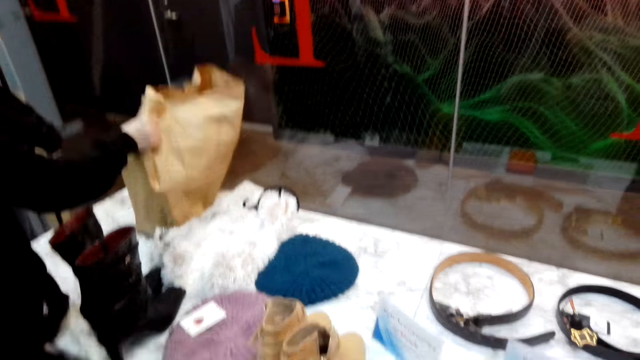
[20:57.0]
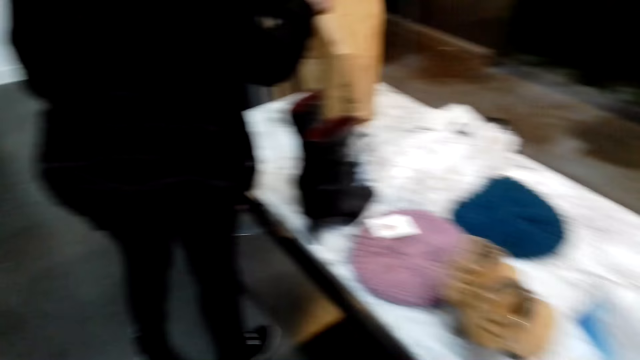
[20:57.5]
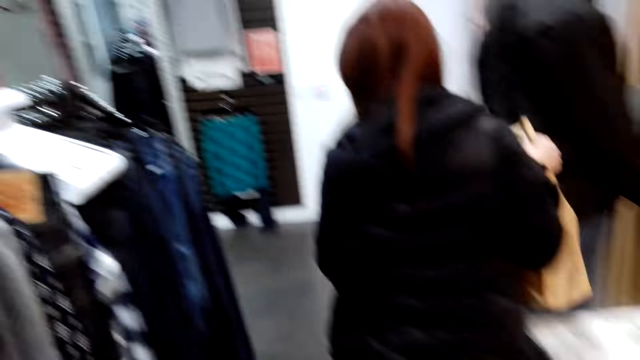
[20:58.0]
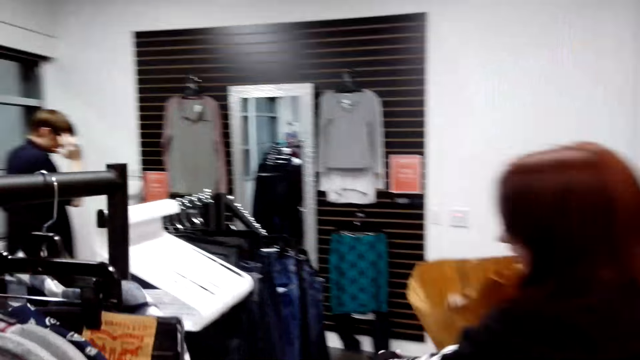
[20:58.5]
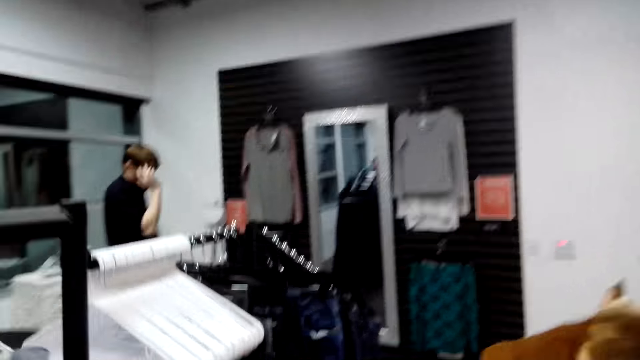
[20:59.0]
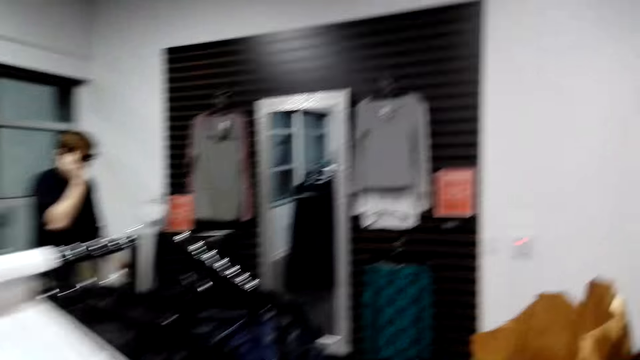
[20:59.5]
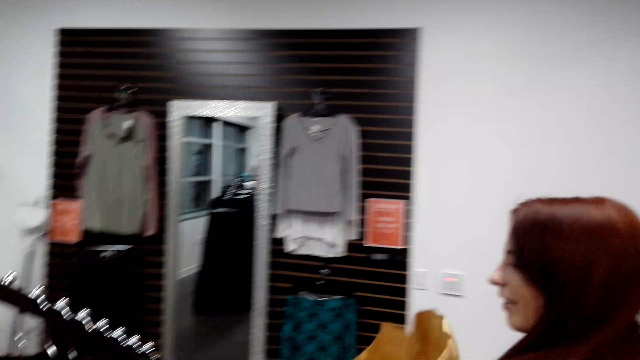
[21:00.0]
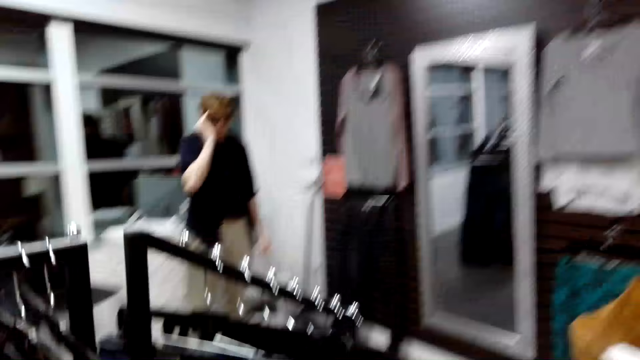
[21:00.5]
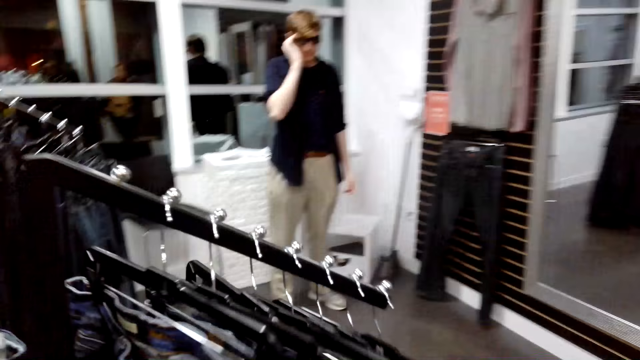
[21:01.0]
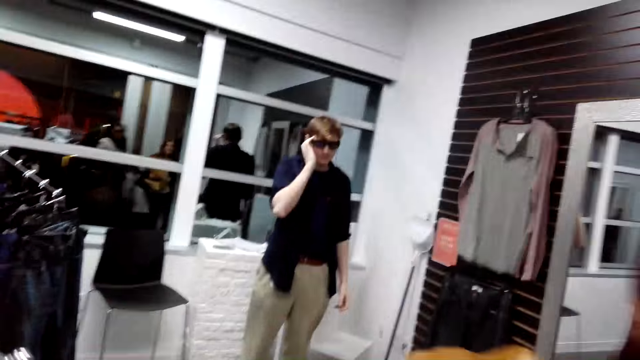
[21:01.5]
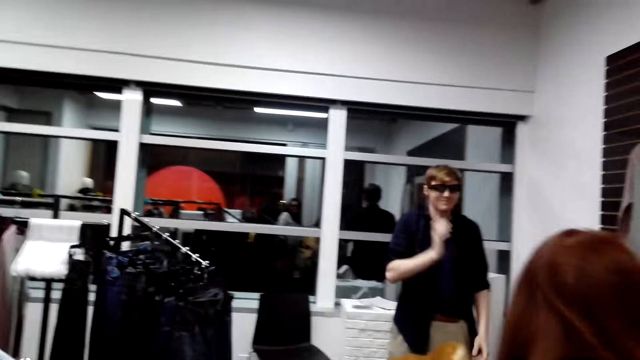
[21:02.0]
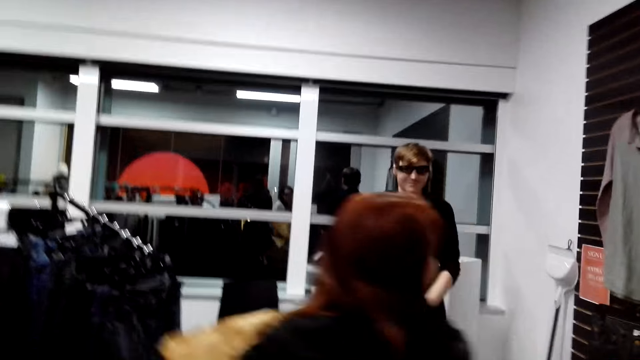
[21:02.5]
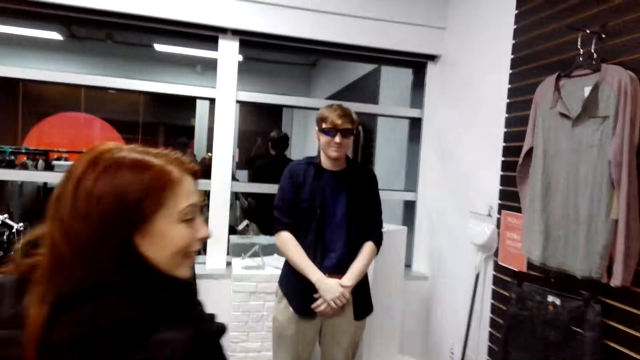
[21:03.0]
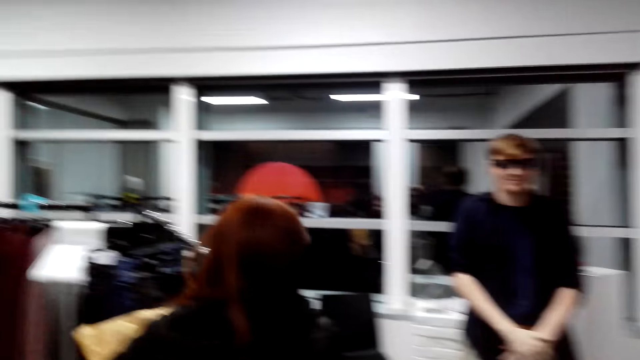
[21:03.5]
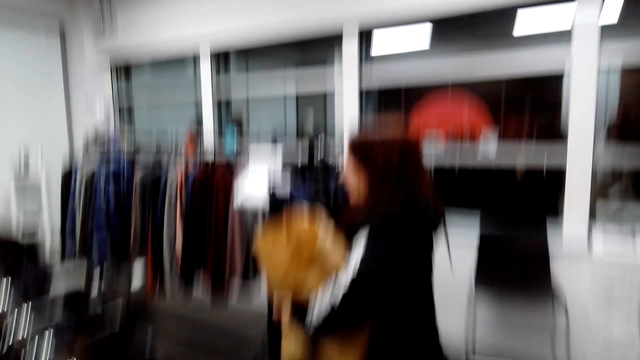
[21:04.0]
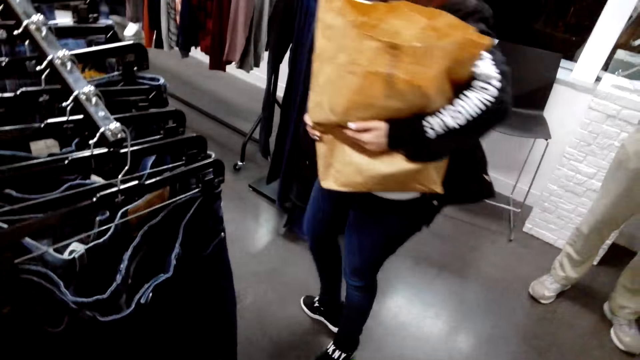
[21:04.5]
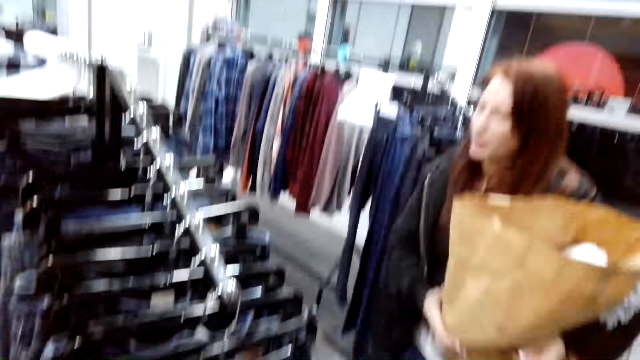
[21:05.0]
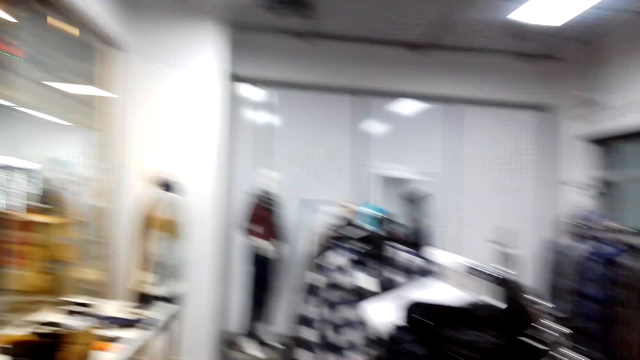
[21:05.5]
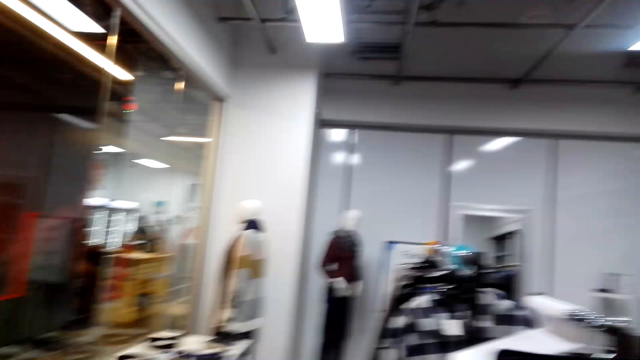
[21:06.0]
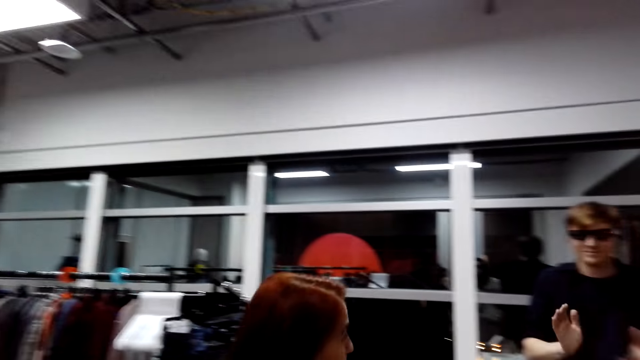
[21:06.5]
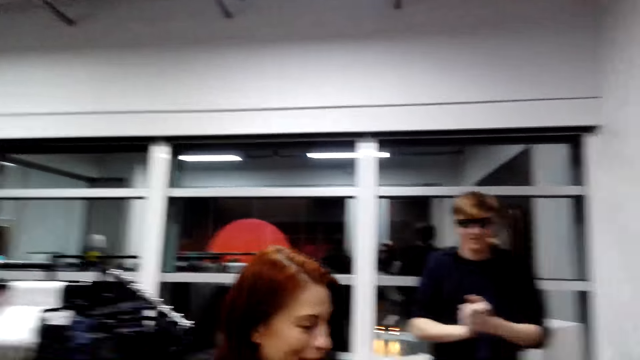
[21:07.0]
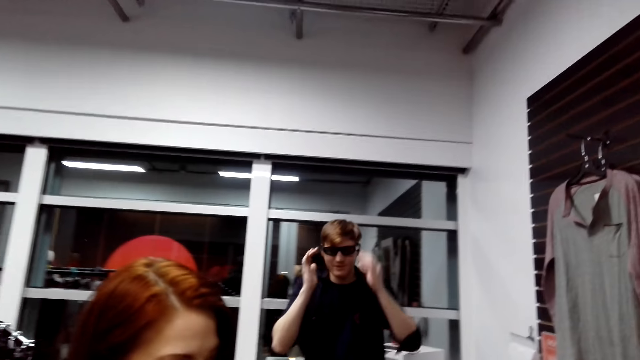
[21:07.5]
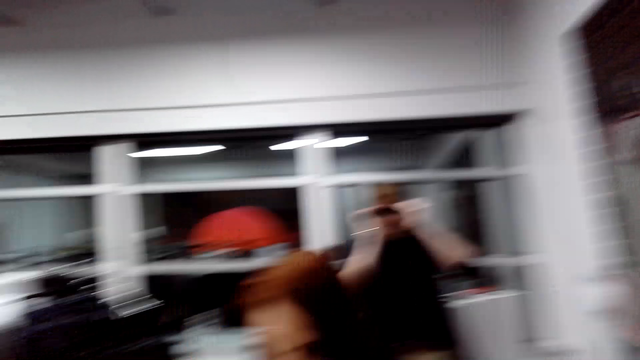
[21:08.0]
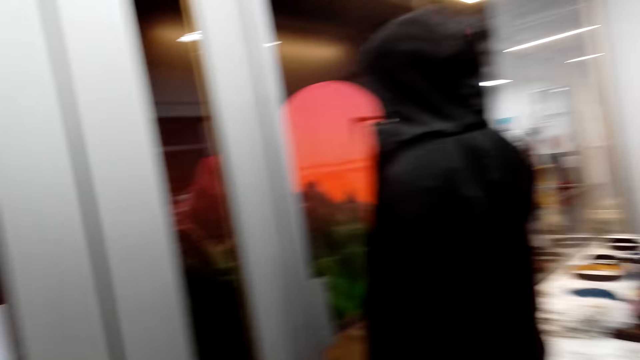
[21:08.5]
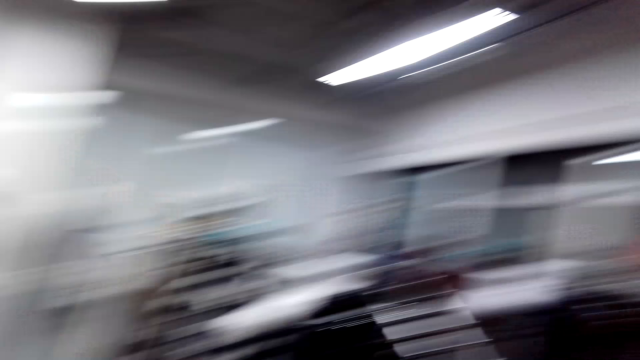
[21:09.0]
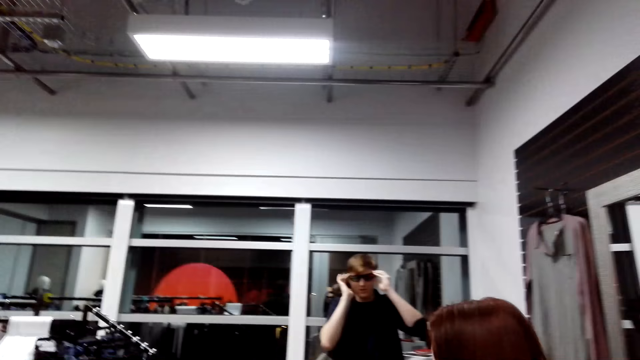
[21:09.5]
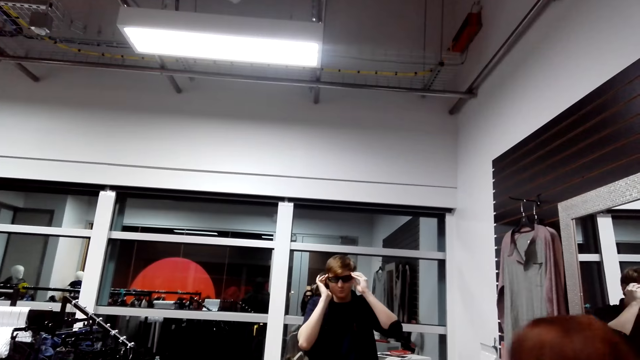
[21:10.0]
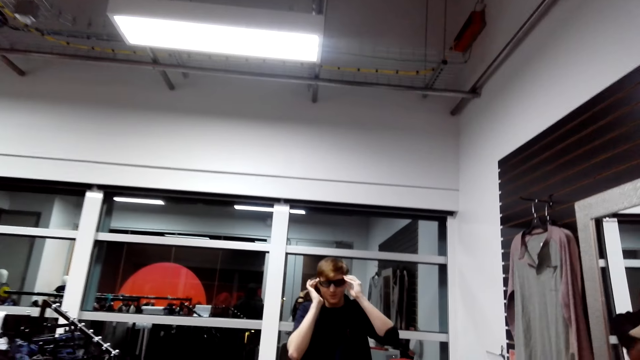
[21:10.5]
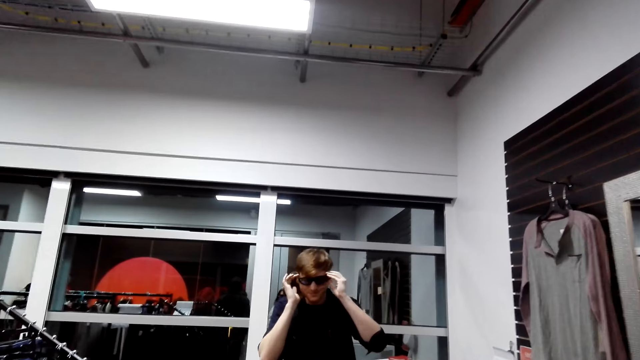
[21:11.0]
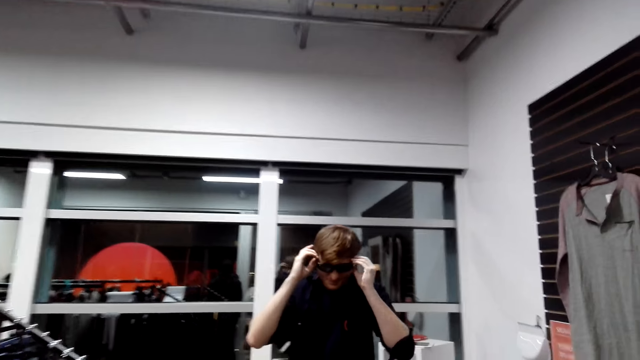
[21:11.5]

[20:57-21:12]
A lady steps forward. Someone takes a paper bag. A man moves the hand. The lady looks around. The camera wearer looks around. The man touches the glasses. The camera wearer looks around. The man removes the glasses.

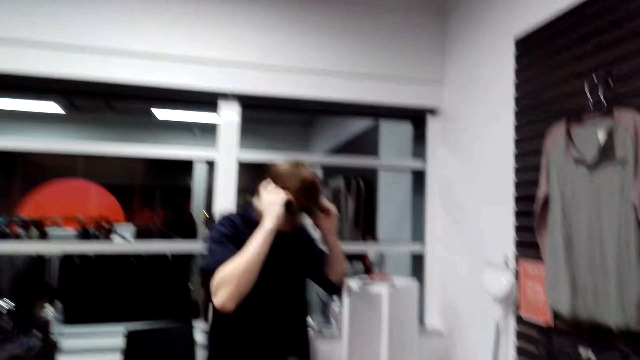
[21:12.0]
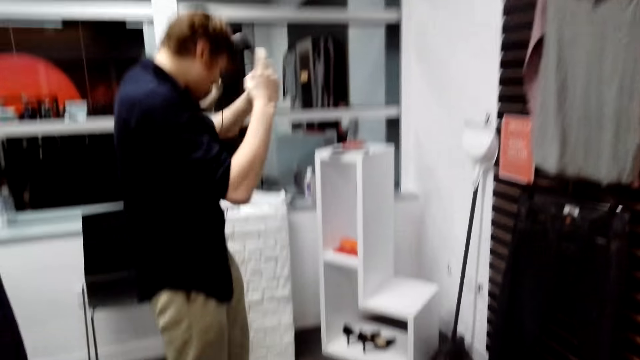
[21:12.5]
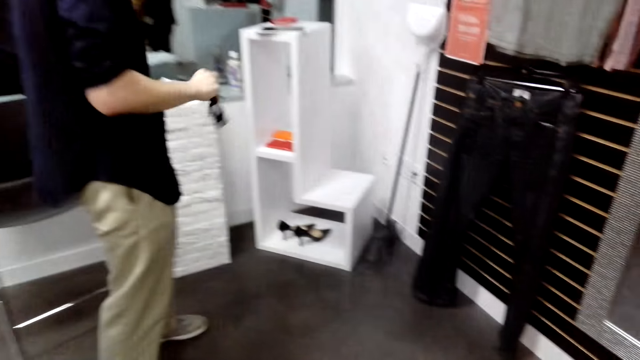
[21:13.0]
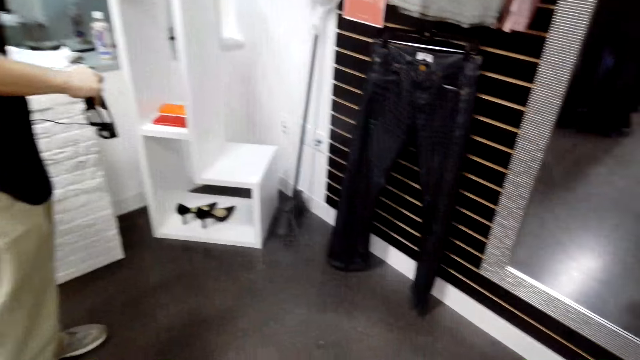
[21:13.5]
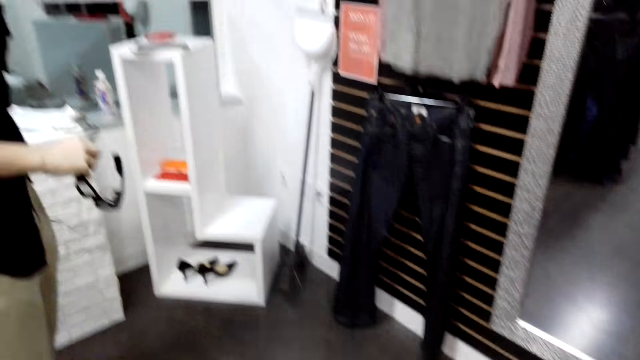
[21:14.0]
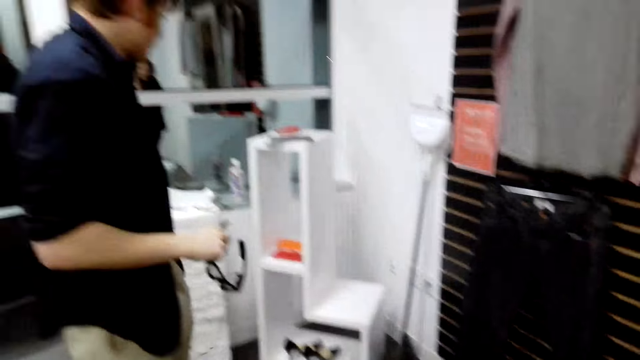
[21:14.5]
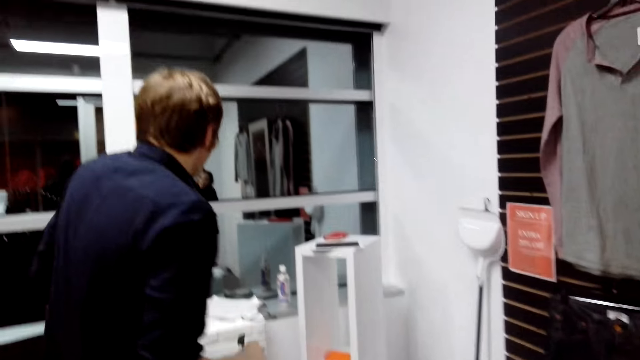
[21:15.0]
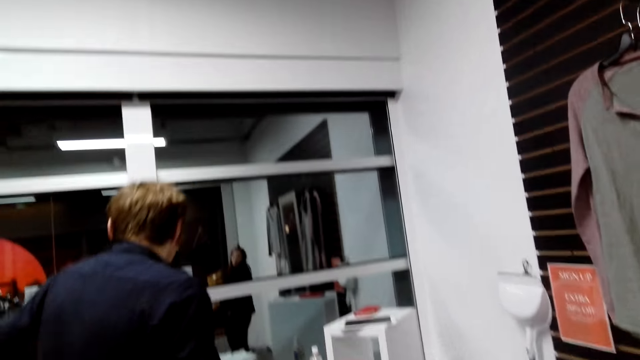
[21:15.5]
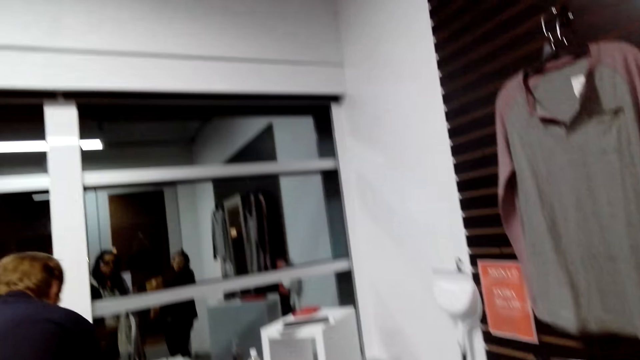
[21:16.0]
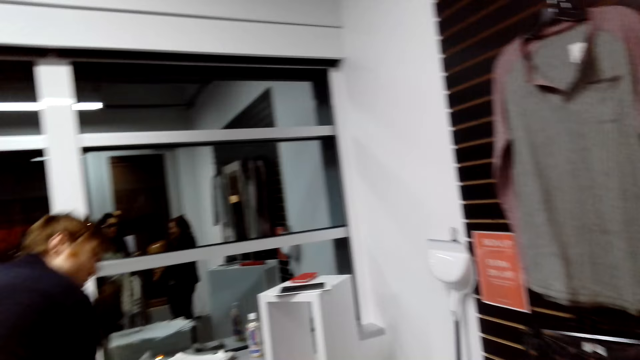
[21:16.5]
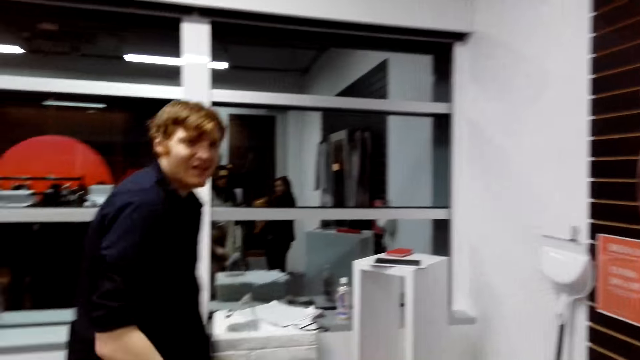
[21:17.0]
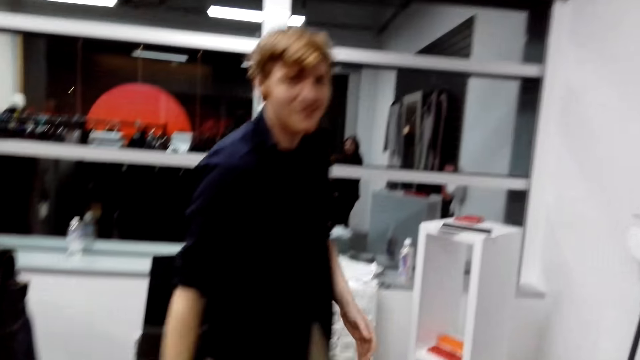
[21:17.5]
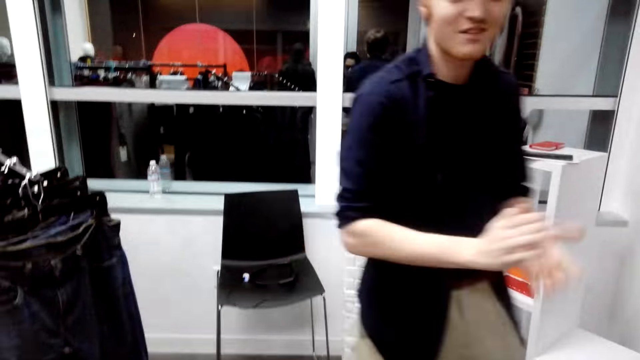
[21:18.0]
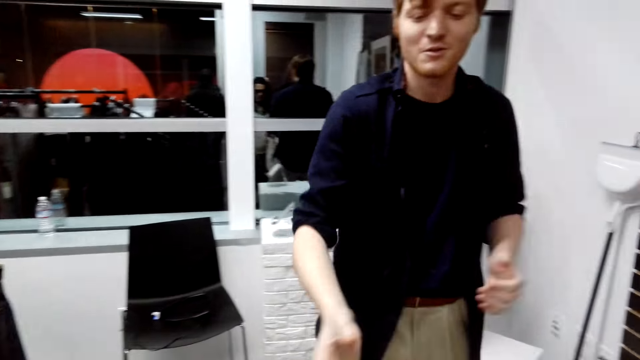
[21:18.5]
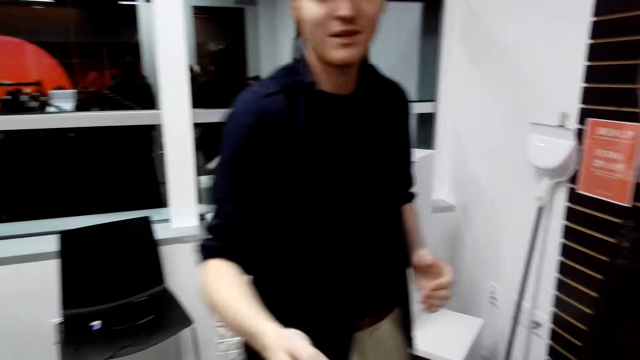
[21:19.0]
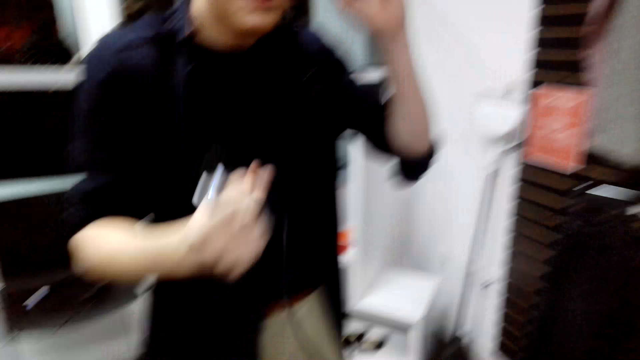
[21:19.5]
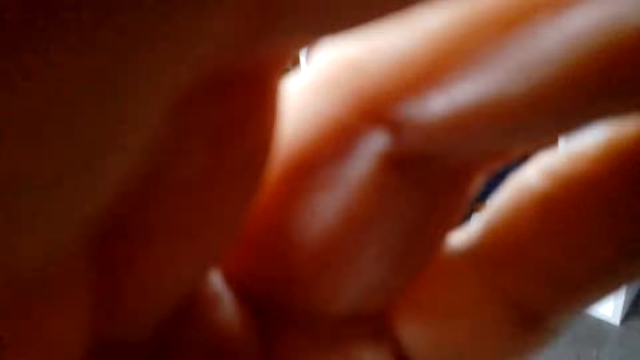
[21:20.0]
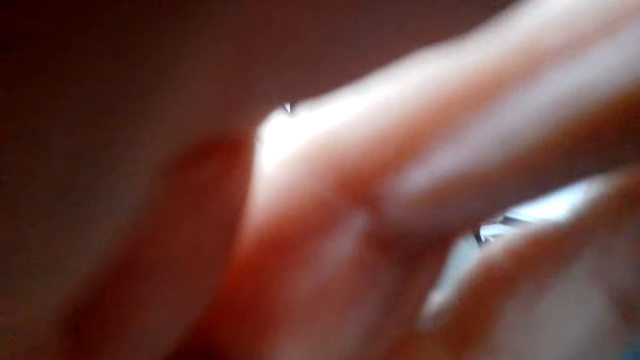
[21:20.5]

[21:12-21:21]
A man looks at the wall, turns around, and claps the hands. The man talks to the camera wearer. The man picks up something. The camera wearer moves the hand.
